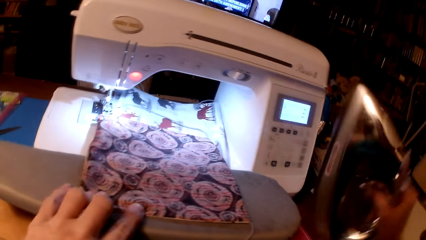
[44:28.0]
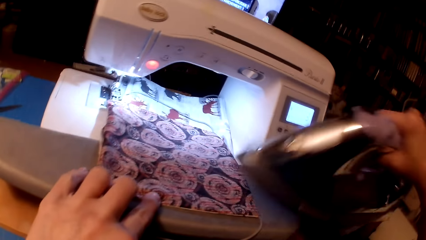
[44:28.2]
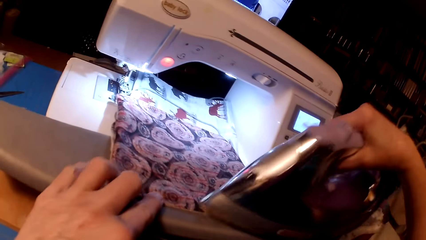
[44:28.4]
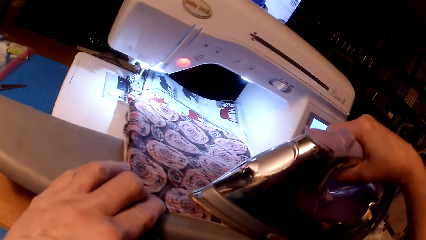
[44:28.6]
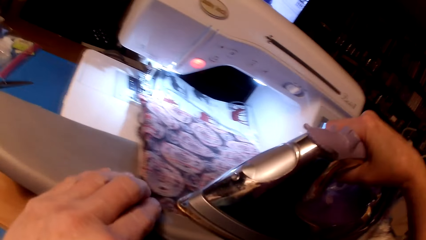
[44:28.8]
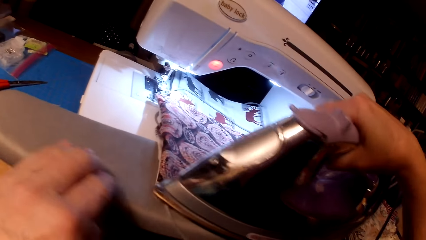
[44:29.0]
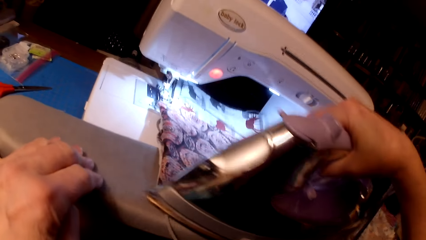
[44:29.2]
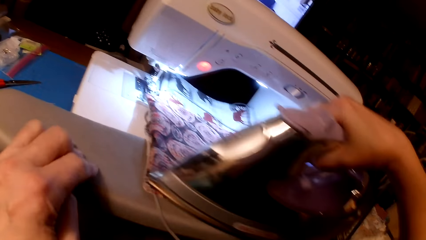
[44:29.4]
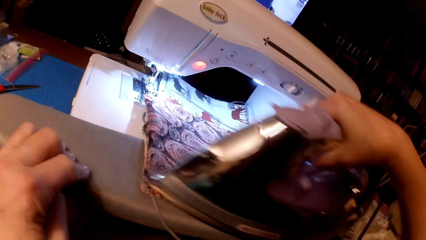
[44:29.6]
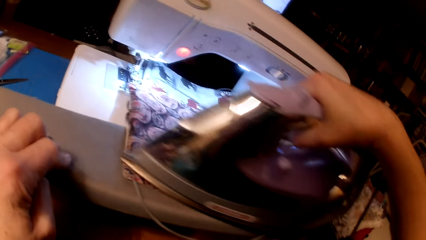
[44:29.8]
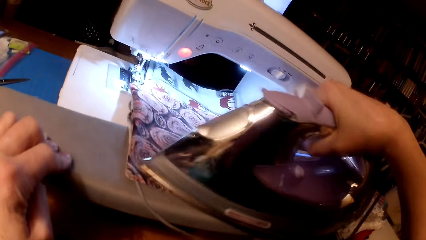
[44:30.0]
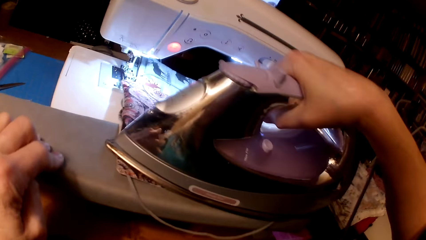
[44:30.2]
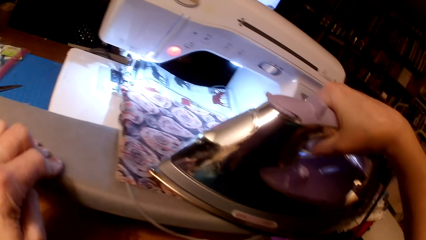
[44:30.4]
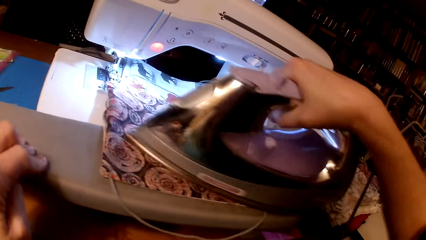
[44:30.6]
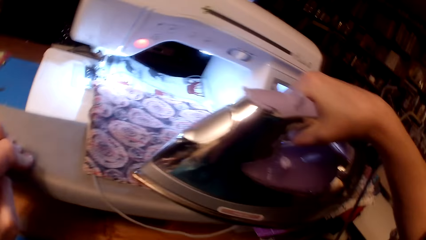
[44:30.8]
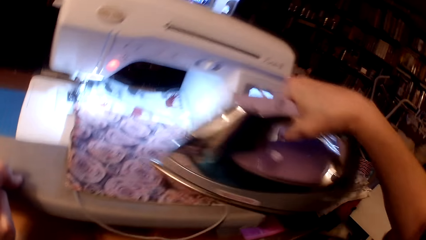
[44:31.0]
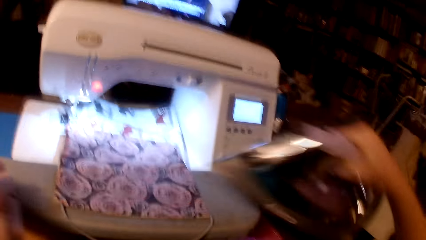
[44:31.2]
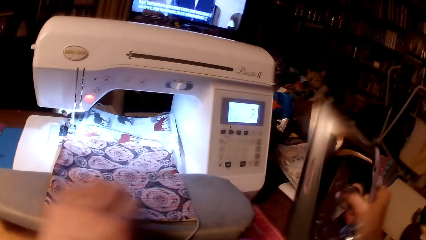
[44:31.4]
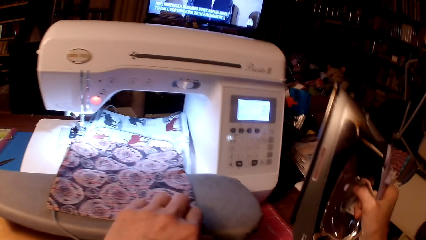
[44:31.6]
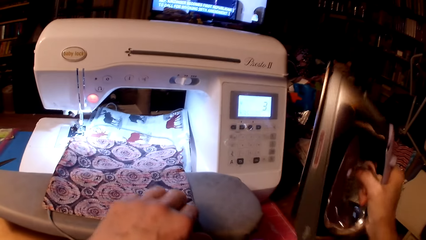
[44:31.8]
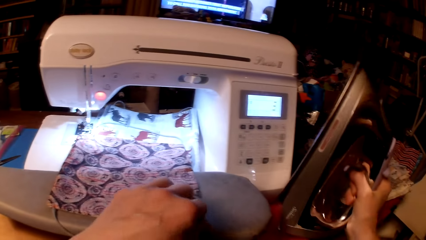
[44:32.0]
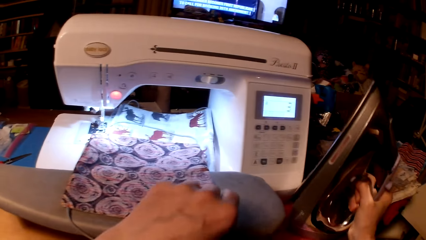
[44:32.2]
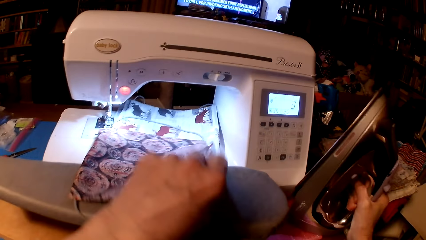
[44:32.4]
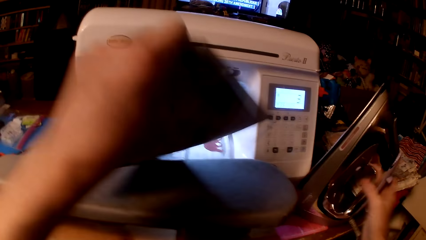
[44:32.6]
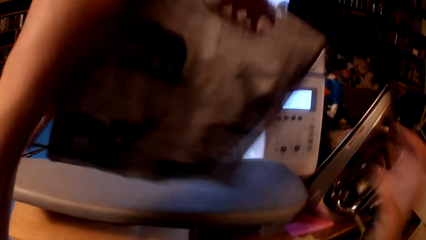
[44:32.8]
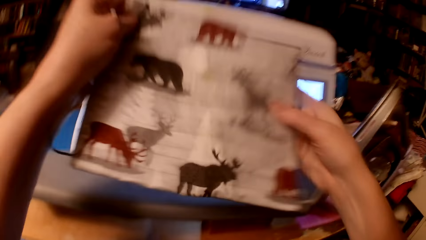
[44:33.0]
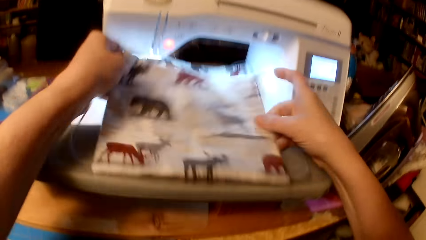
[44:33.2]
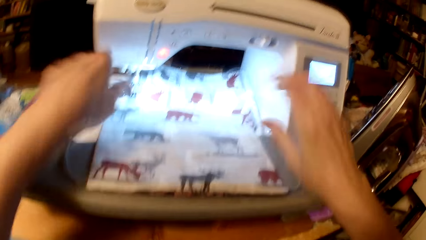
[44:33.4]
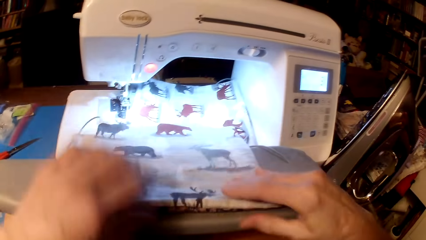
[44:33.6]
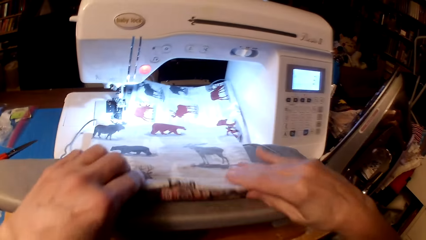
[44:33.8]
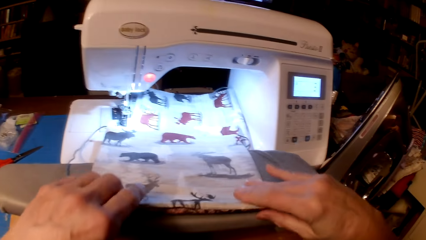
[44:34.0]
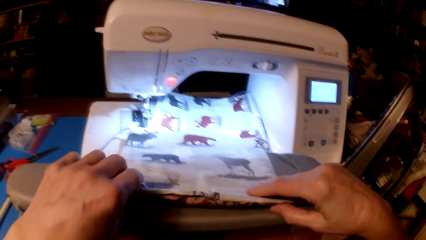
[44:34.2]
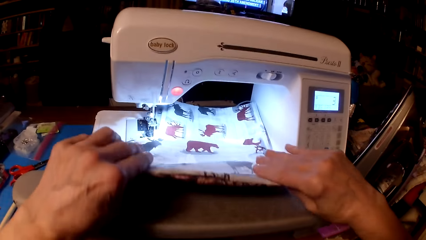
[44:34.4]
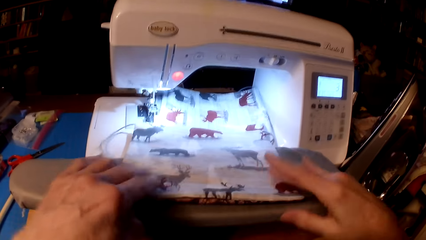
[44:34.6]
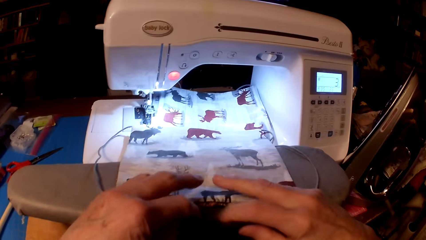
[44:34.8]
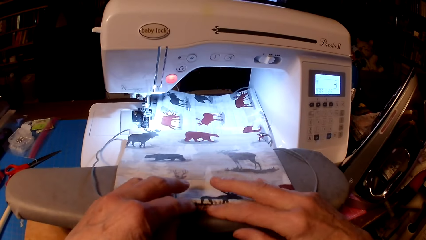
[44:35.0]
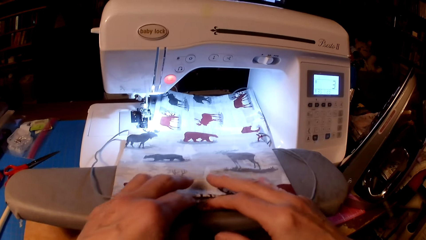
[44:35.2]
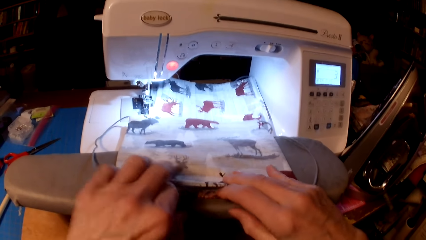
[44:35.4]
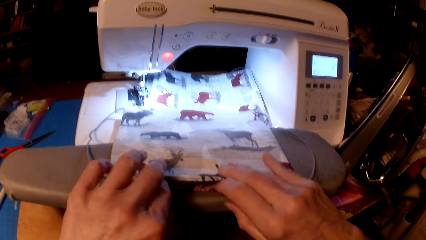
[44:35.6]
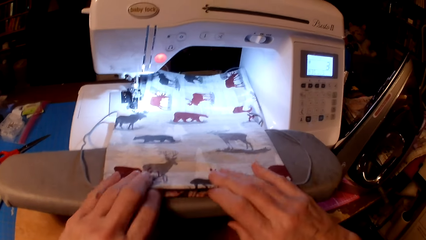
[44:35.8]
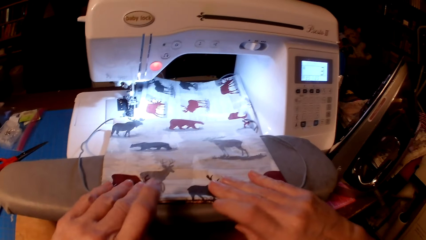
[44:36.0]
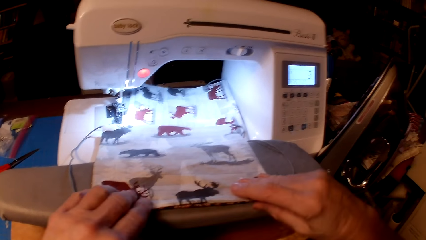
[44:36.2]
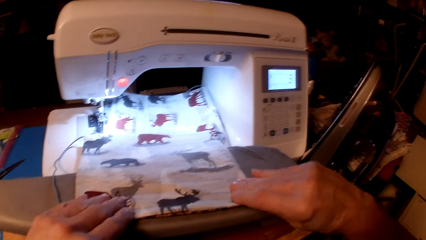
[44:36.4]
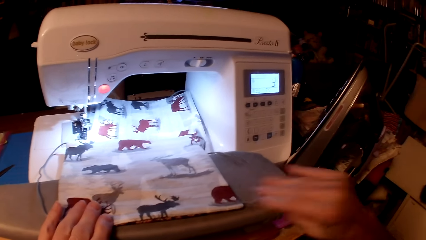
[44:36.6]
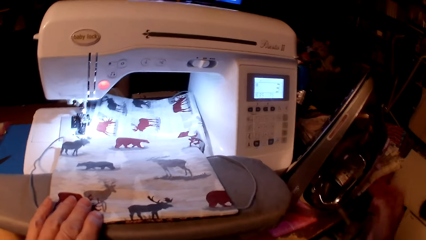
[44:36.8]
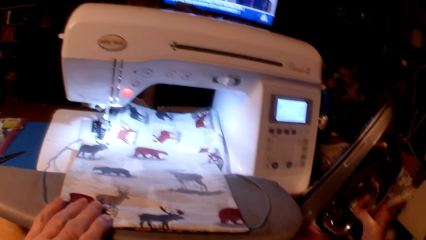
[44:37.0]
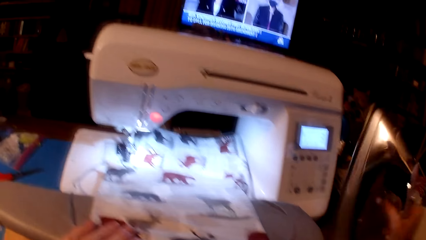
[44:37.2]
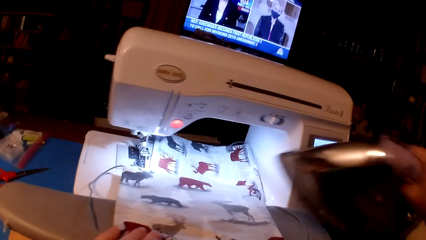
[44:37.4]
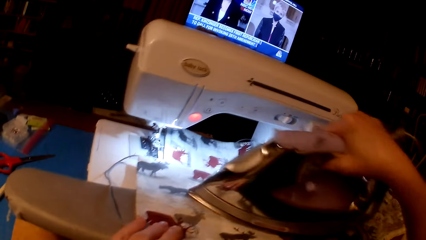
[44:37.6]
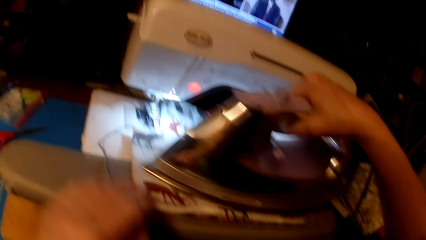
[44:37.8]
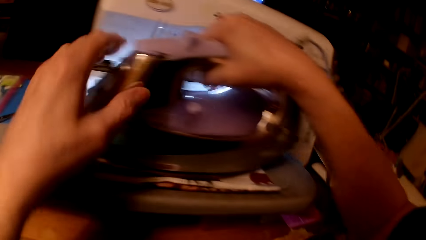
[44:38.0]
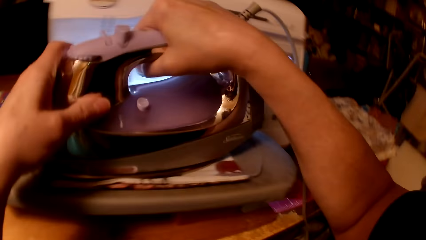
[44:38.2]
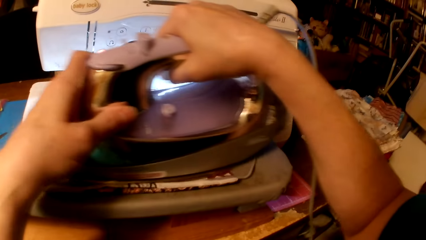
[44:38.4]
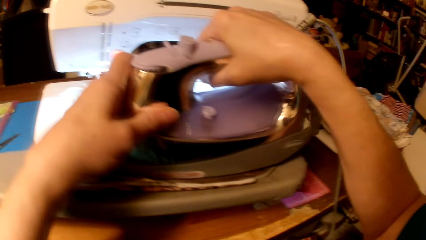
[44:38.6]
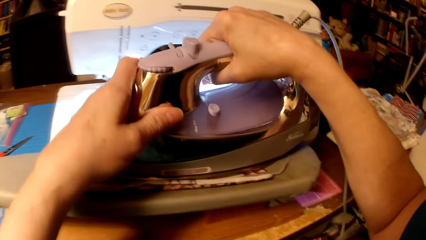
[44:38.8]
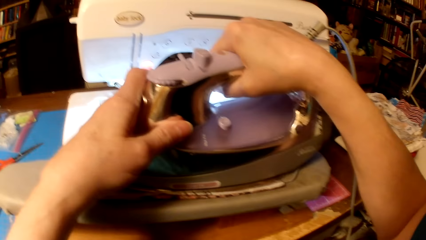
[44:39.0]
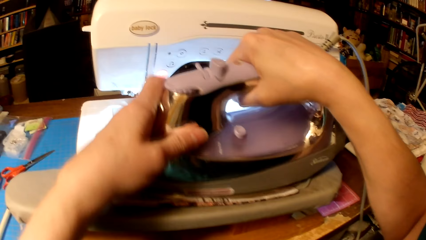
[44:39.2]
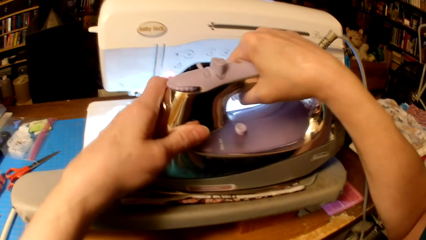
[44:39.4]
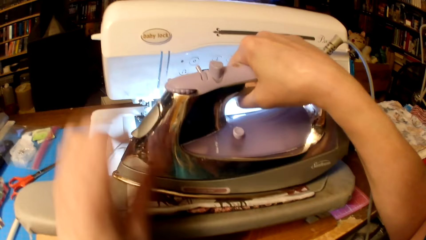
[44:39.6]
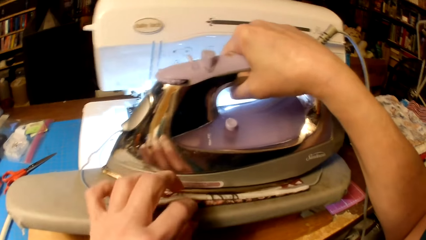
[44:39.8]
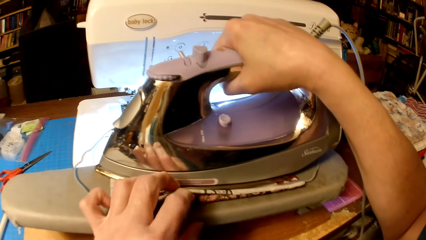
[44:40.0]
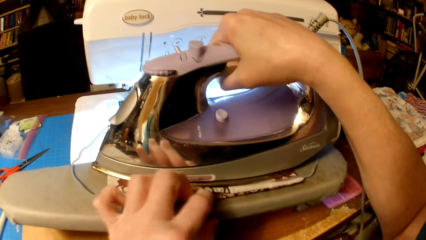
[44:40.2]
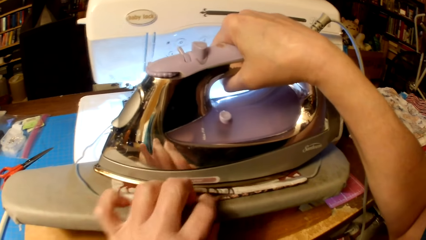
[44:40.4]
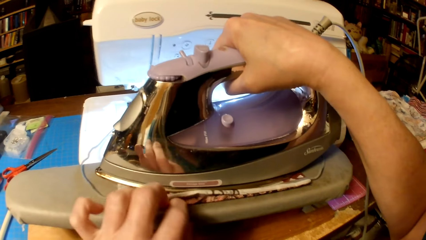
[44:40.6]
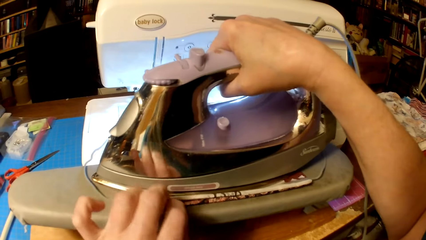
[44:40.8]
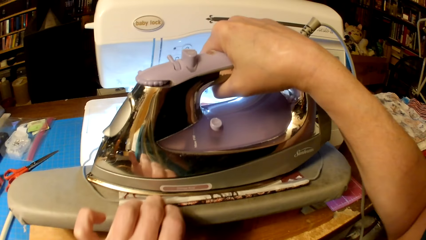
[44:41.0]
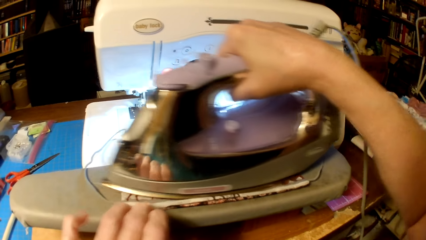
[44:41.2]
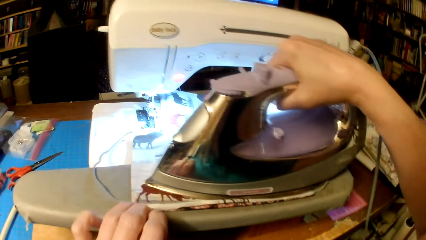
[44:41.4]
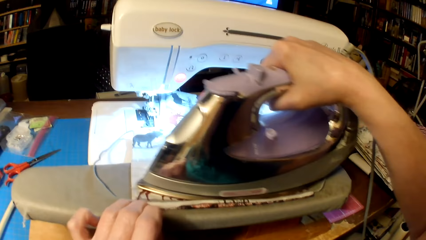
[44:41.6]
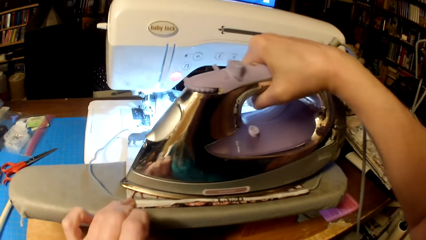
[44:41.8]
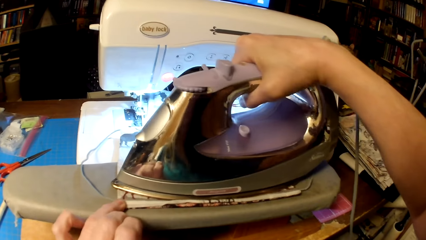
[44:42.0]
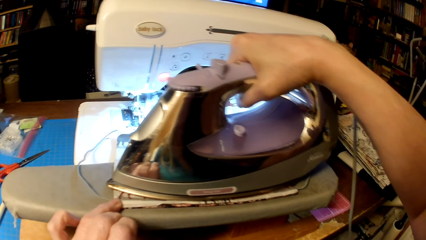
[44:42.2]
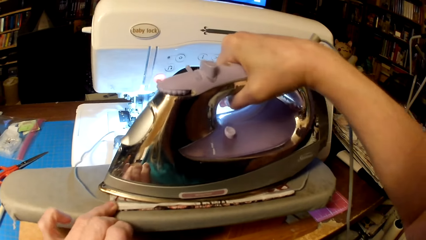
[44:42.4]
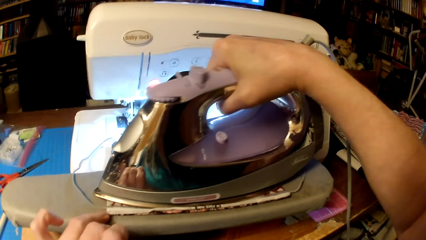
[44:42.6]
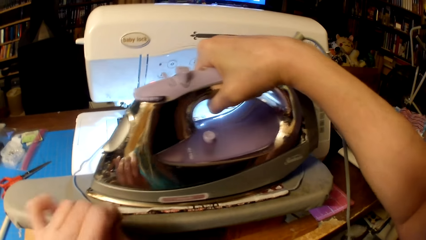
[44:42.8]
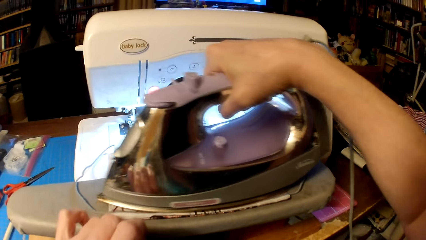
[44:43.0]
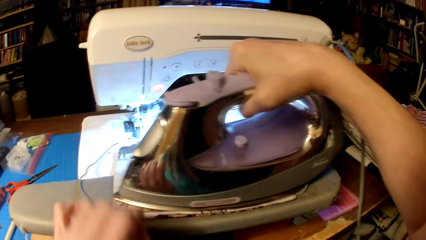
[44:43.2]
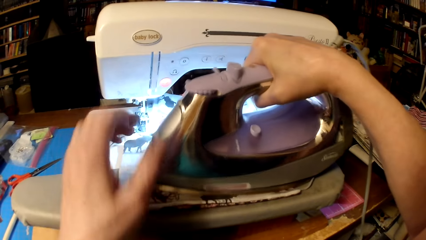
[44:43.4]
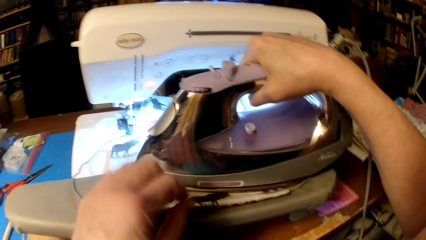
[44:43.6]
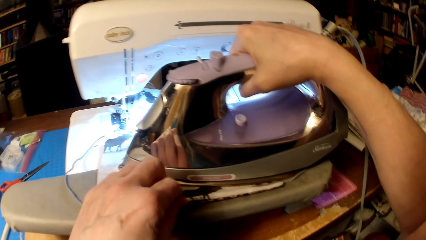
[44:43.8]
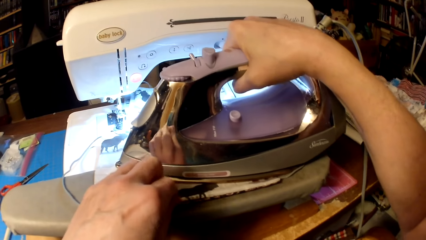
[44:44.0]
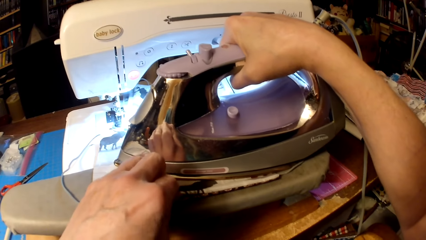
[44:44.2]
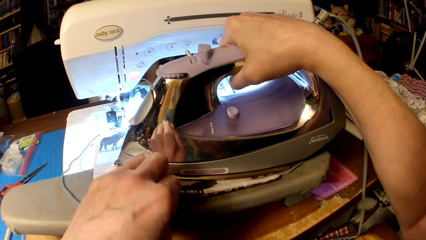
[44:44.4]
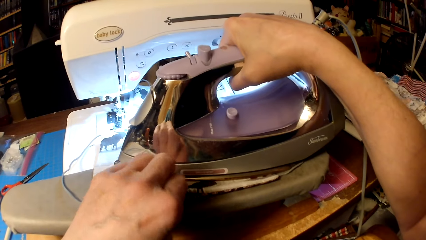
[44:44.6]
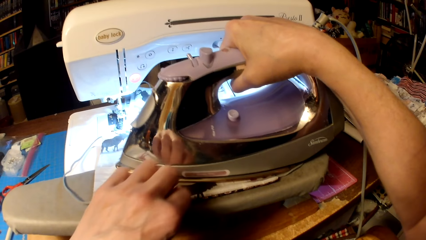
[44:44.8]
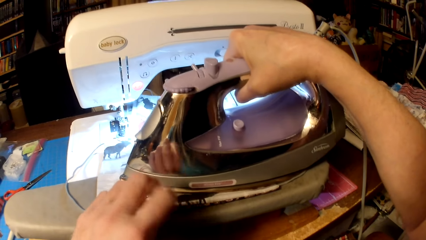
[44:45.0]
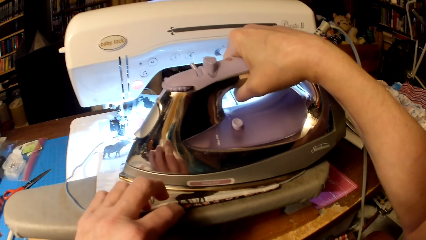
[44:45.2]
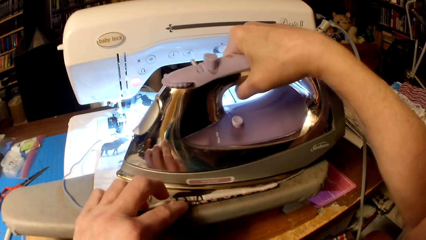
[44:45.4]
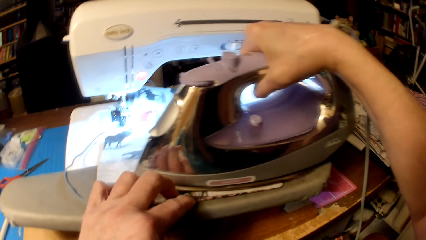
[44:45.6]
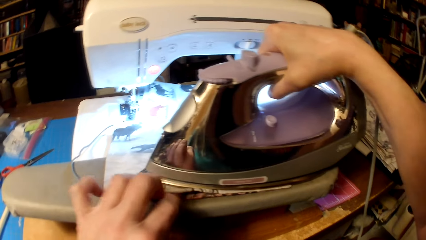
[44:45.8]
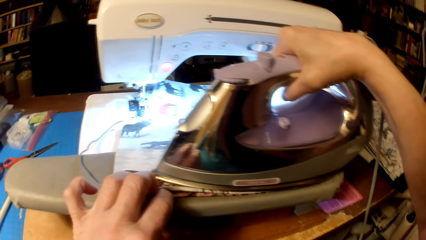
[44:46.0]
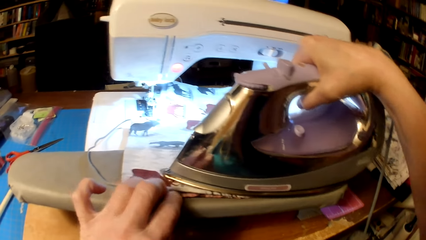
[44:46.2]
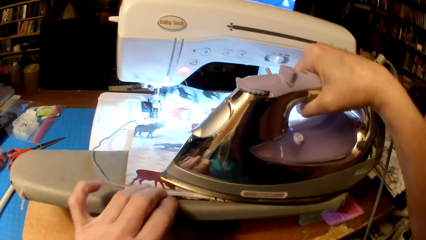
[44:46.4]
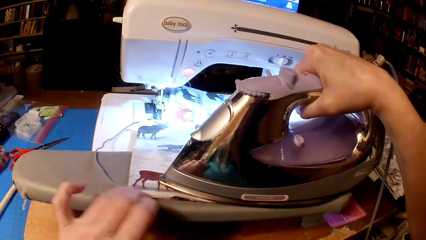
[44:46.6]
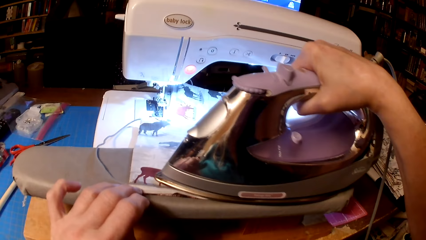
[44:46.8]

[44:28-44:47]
The camera wearer picks up an iron box. They iron the pillow cushion. They put the iron box on the table. They flip the pillow cushion. They align the pillow cushion. They pick up the iron box. They iron the pillow cushion.
